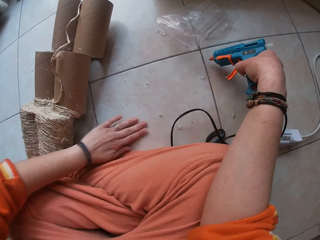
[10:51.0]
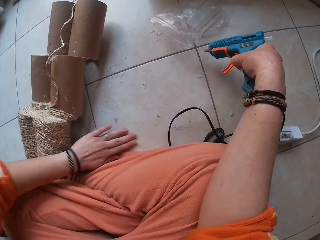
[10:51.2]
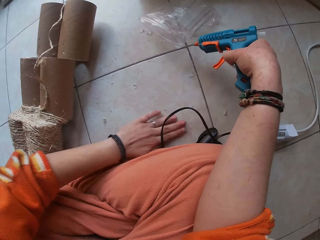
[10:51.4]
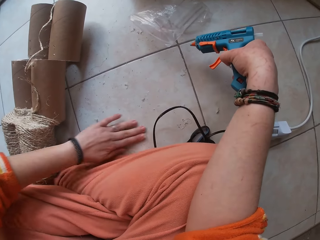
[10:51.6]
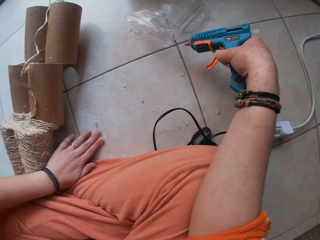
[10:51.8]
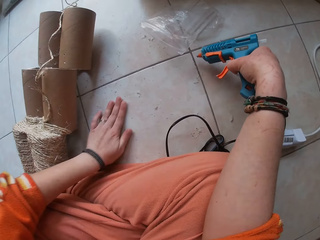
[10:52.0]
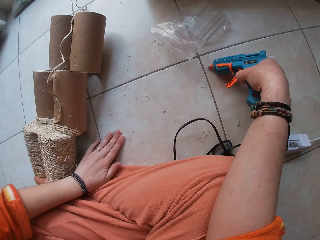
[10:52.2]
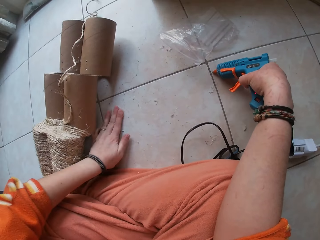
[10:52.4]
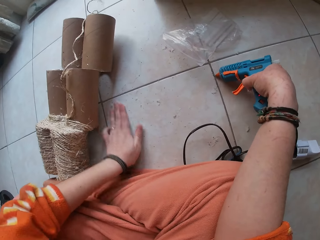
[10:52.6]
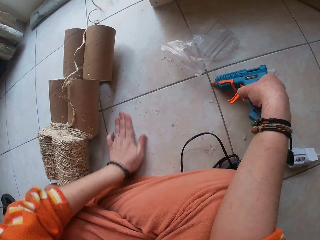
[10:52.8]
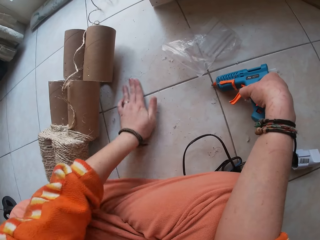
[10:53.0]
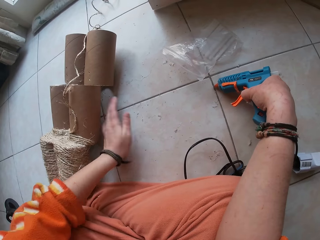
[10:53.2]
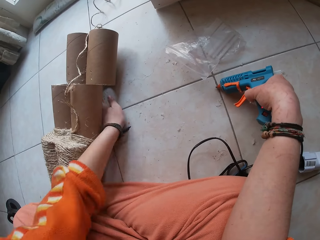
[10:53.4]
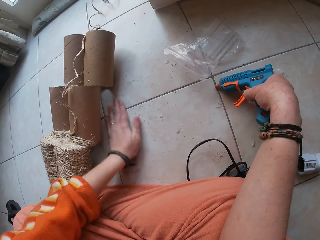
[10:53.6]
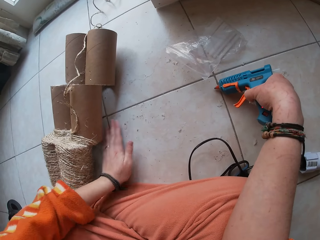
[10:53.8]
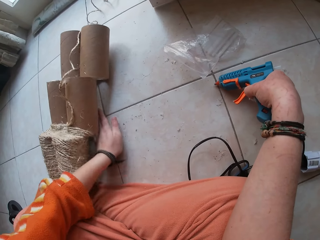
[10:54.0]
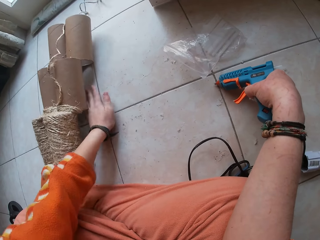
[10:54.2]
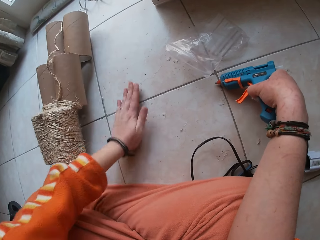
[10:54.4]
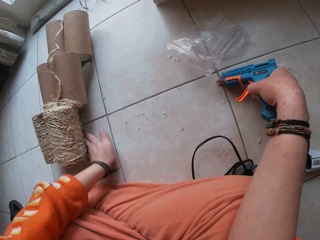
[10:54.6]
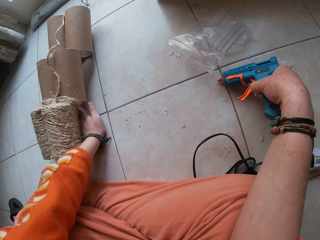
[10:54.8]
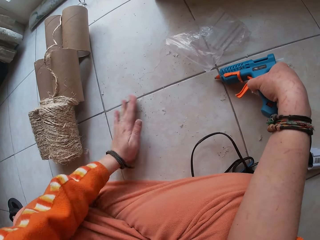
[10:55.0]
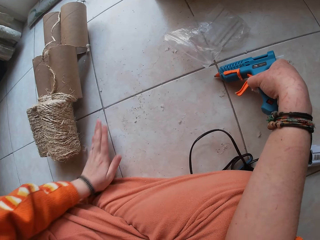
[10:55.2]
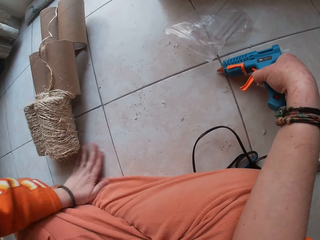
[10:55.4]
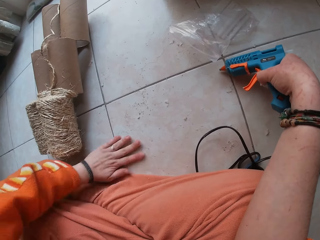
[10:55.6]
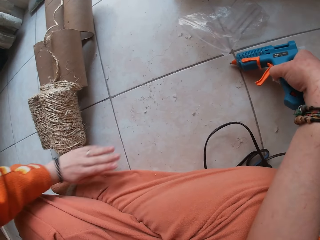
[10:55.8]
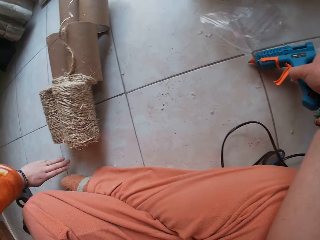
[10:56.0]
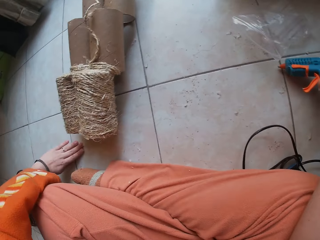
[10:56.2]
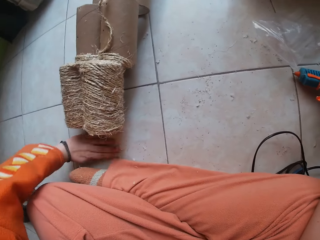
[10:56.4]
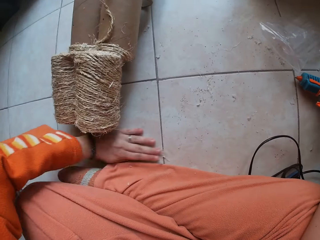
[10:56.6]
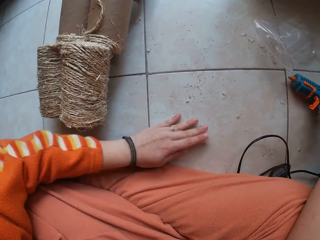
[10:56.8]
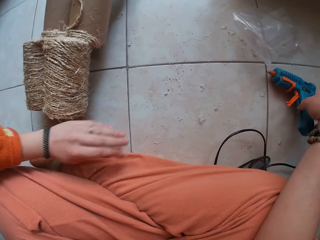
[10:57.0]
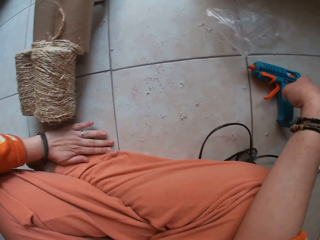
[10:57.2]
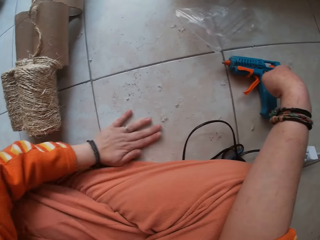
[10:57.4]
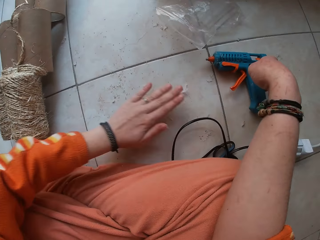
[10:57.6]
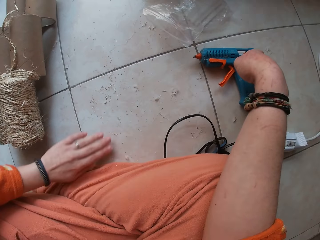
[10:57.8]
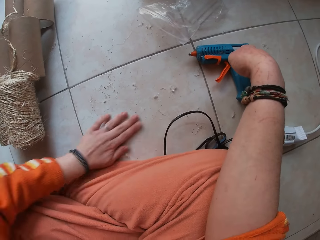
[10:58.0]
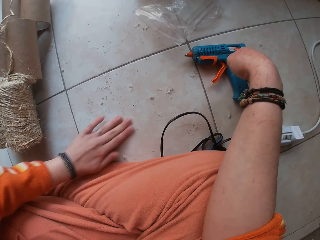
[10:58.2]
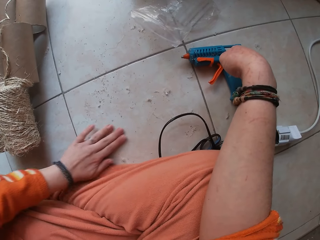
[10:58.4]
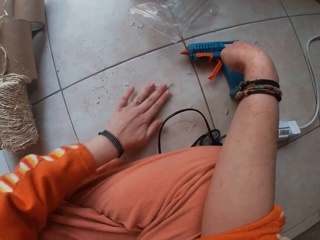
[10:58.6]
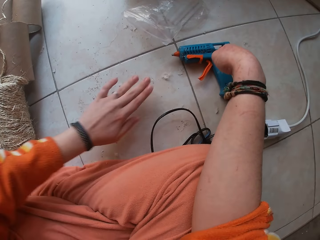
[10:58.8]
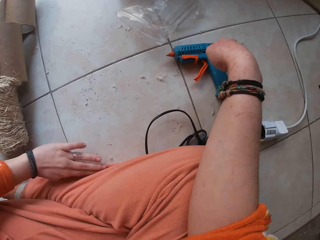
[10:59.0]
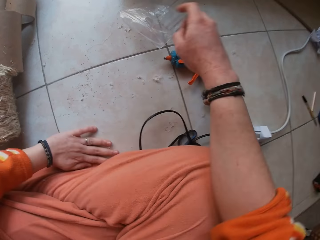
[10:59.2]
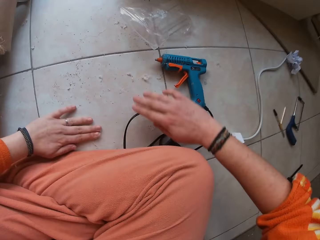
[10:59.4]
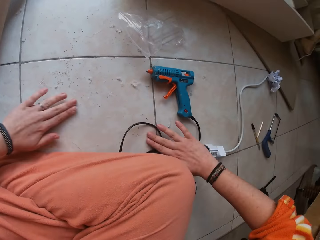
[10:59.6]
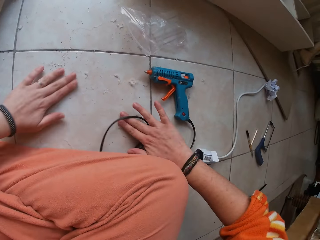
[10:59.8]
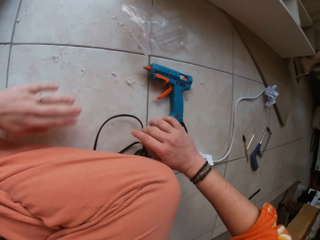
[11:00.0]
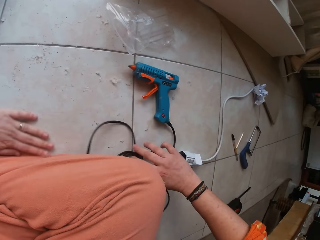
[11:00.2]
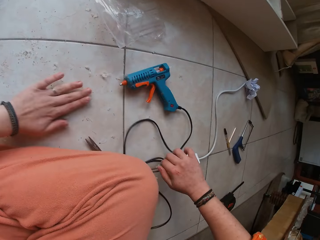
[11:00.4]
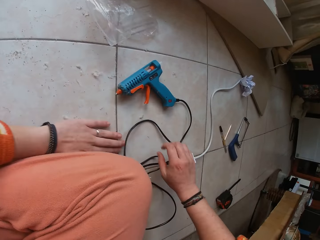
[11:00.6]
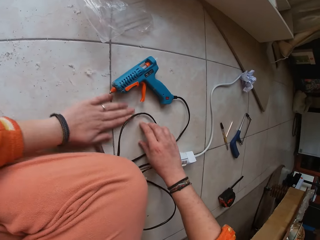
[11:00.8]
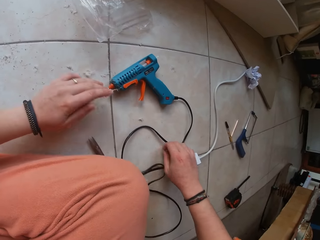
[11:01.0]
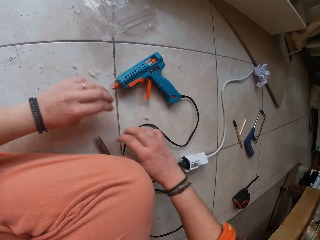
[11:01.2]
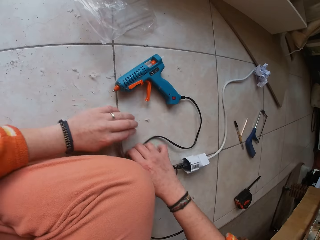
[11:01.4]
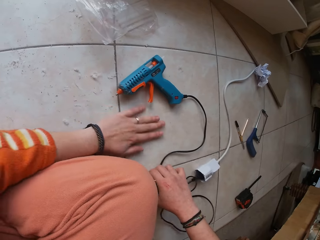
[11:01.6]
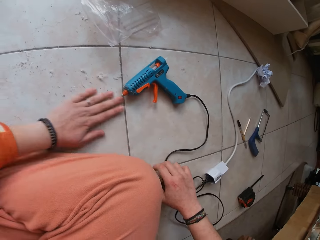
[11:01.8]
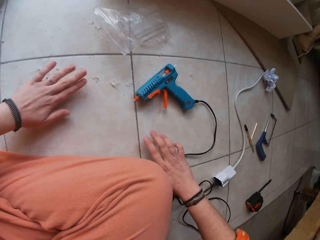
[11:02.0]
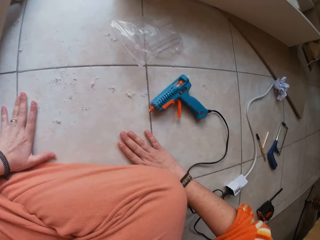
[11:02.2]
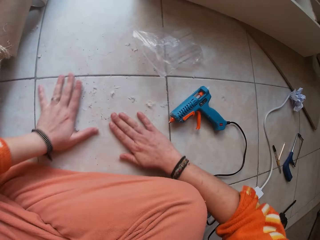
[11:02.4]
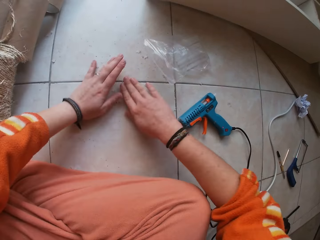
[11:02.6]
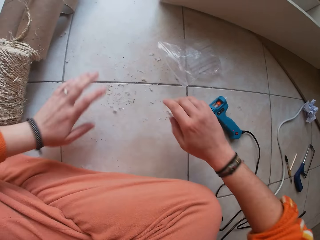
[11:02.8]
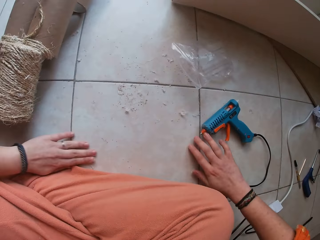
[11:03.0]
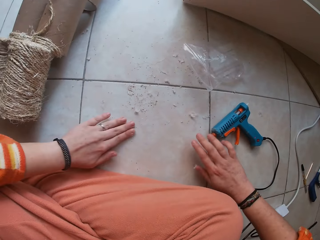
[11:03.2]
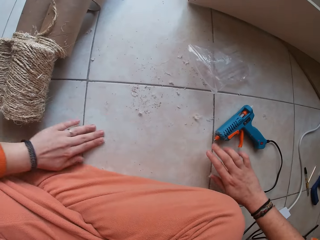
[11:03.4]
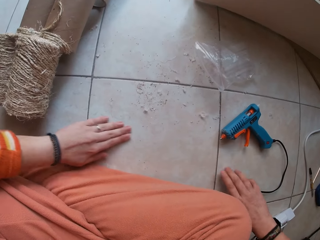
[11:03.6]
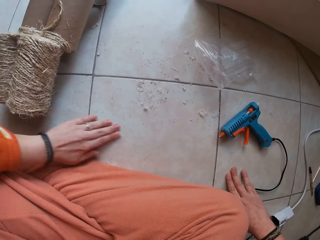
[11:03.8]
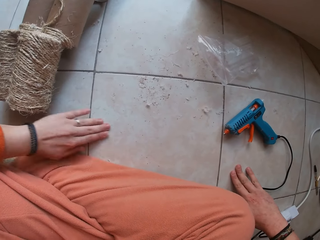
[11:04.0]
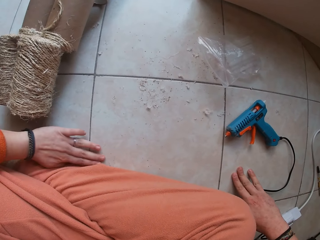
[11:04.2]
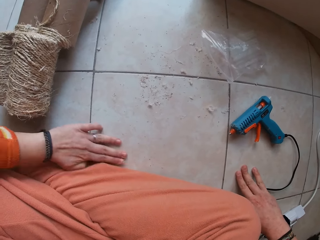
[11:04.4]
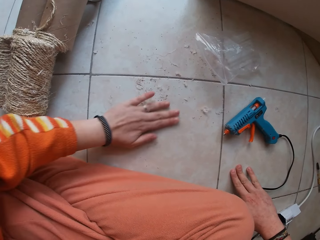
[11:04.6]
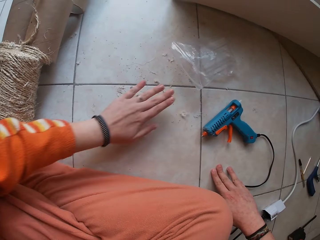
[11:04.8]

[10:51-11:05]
The camera wearer places the glue gun on the floor with her right hand. She gathers dirt on the floor with her hands.

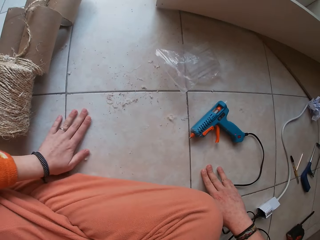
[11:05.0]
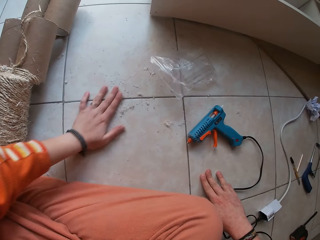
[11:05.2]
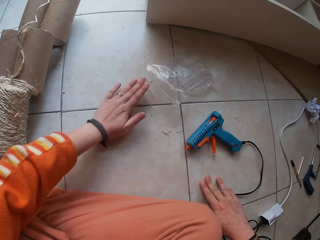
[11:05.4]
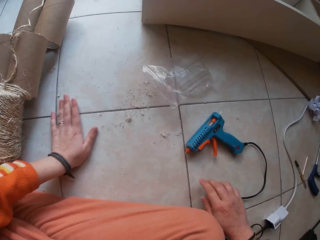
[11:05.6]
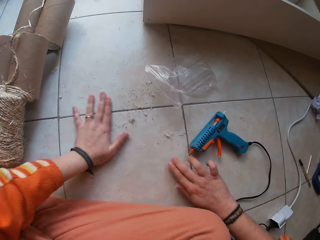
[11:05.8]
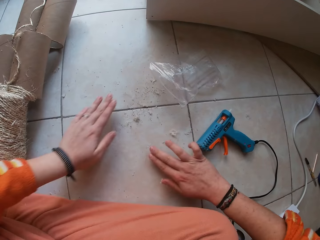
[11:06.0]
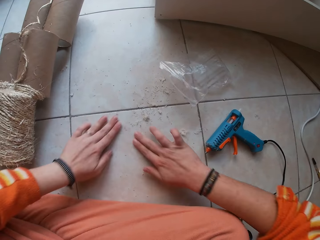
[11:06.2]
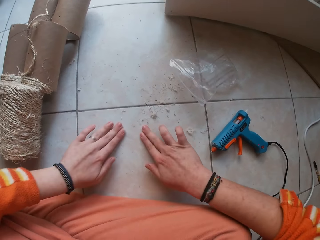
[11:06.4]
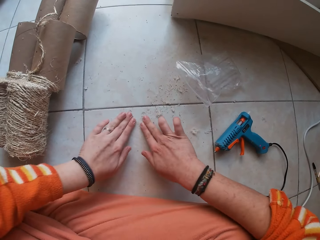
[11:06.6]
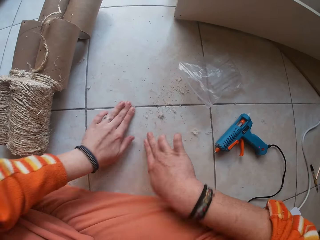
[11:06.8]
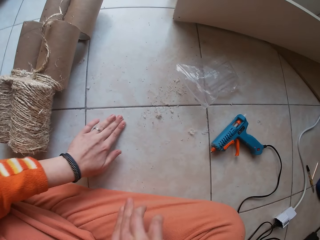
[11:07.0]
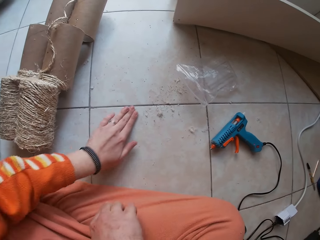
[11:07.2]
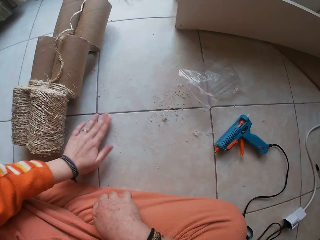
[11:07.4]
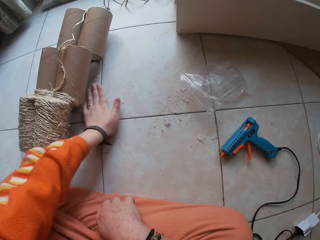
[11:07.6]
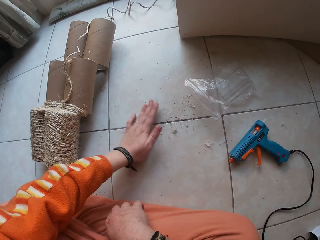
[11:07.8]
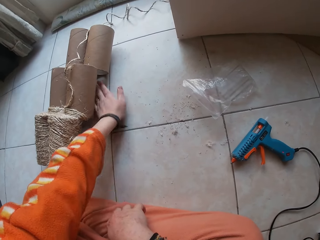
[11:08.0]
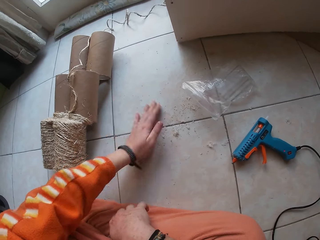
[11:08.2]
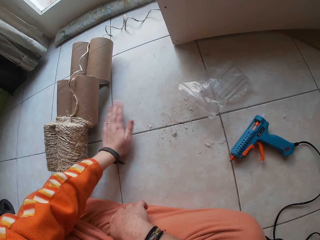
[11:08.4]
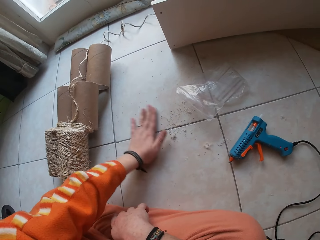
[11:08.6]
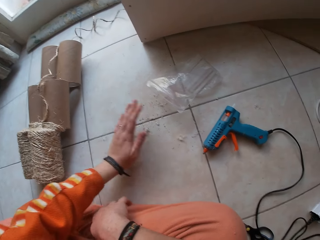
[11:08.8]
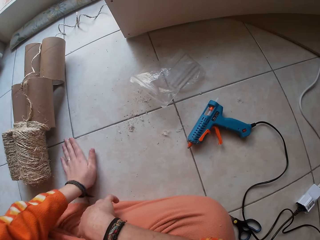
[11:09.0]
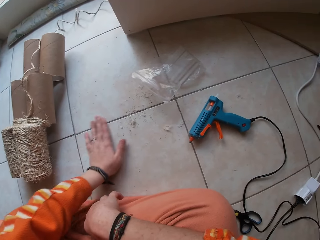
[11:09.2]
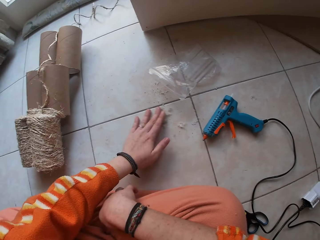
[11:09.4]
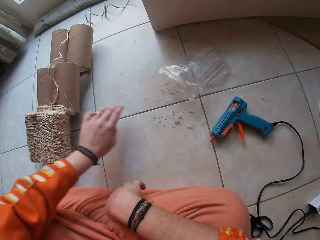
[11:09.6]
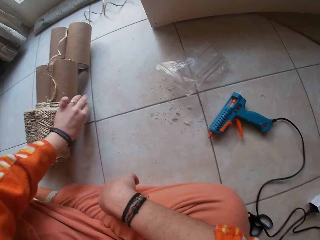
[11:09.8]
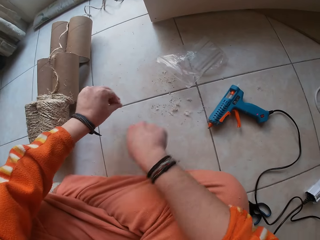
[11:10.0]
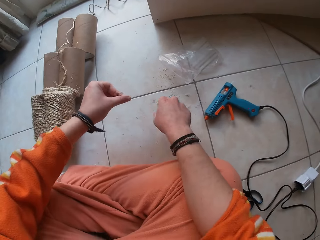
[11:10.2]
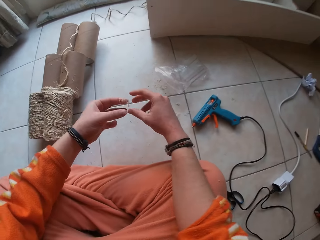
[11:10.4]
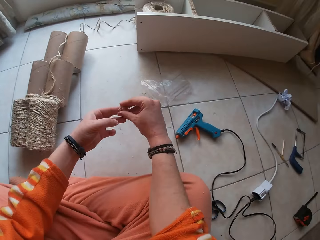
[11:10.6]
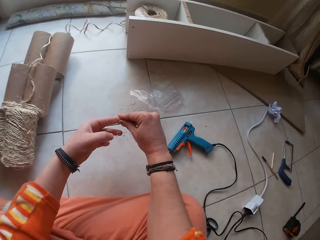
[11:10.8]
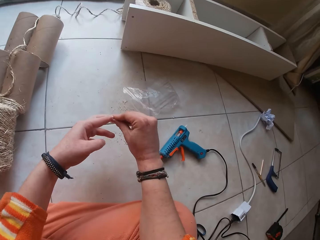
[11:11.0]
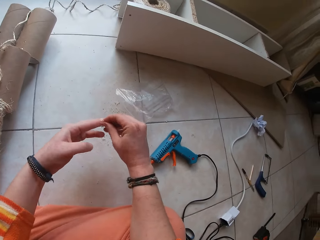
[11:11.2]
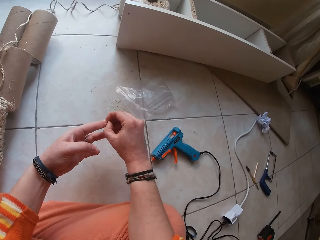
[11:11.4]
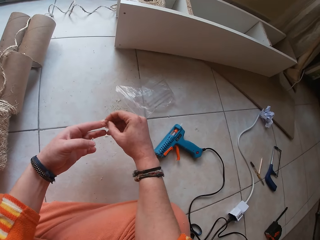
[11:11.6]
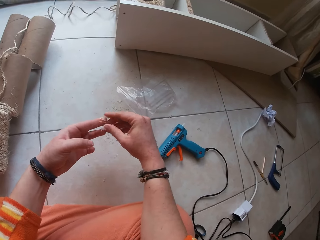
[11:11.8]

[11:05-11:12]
The camera wearer removes dirt from his hands.
